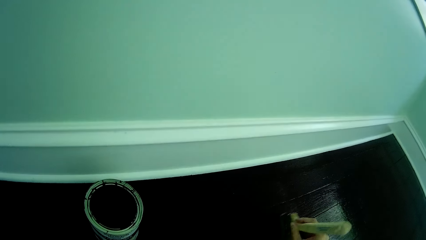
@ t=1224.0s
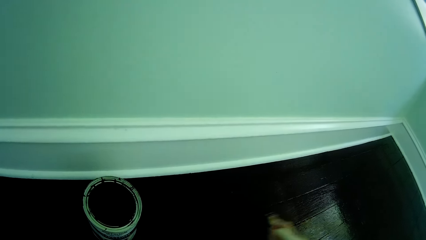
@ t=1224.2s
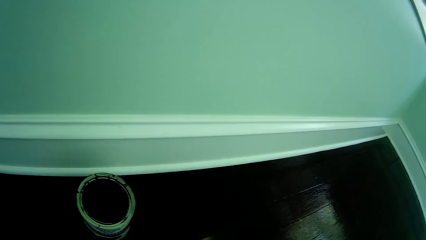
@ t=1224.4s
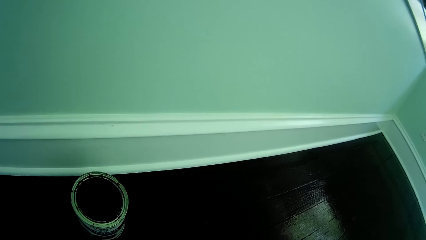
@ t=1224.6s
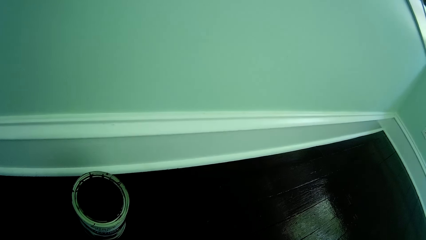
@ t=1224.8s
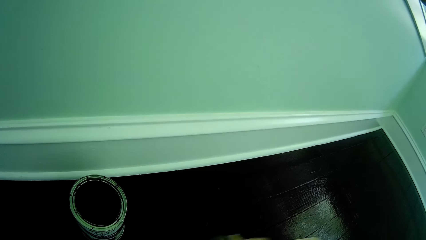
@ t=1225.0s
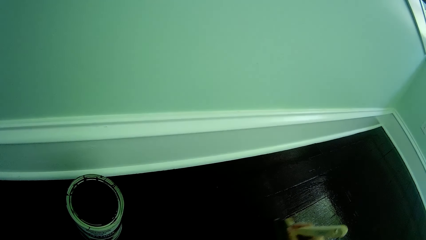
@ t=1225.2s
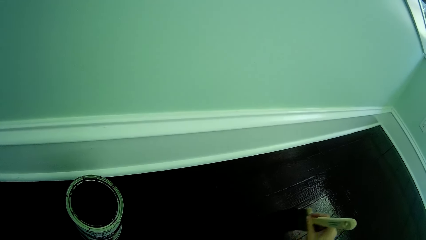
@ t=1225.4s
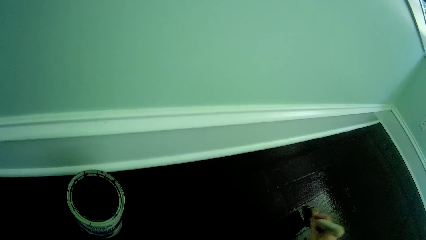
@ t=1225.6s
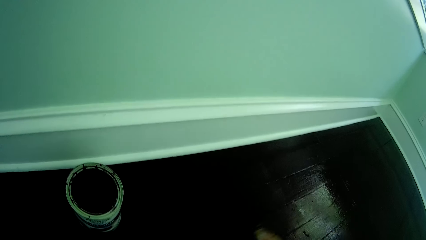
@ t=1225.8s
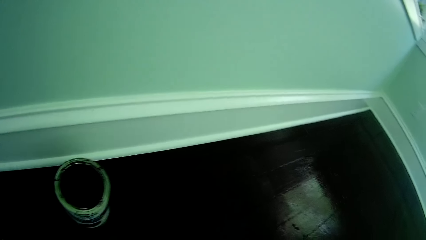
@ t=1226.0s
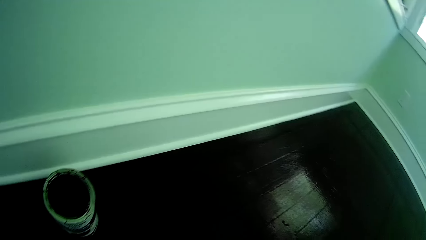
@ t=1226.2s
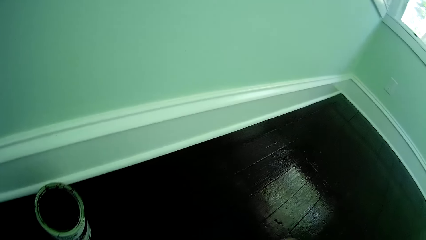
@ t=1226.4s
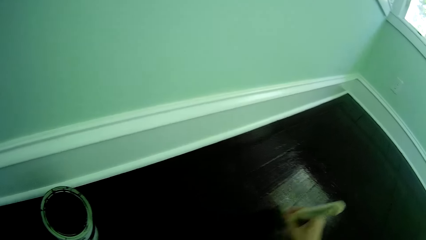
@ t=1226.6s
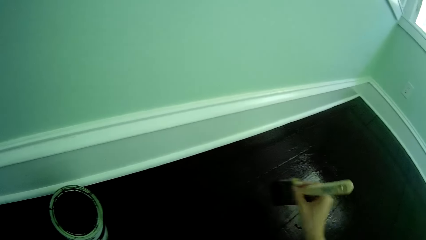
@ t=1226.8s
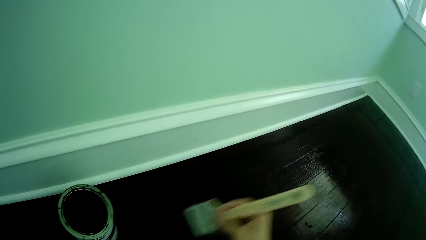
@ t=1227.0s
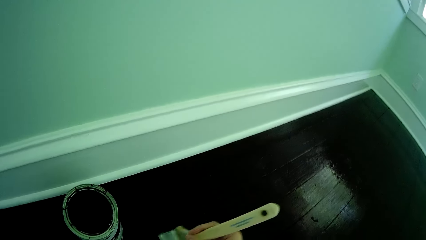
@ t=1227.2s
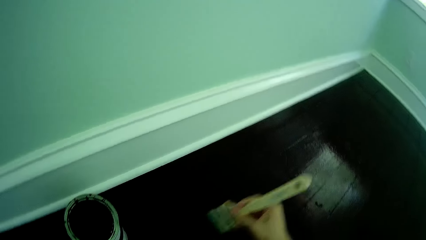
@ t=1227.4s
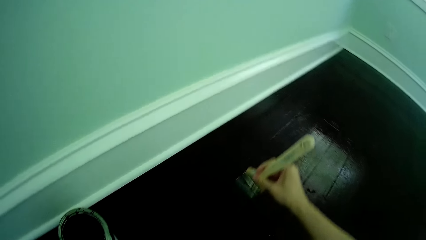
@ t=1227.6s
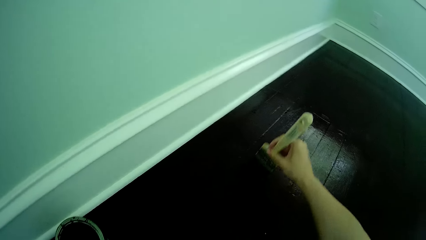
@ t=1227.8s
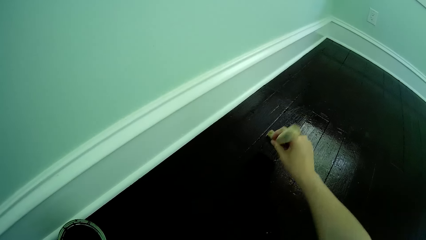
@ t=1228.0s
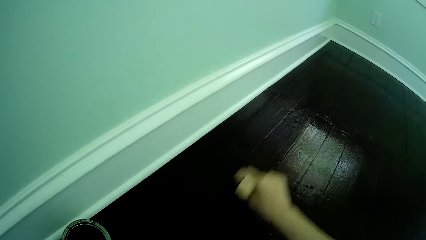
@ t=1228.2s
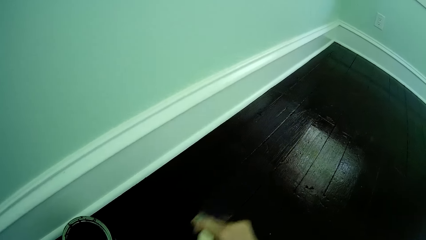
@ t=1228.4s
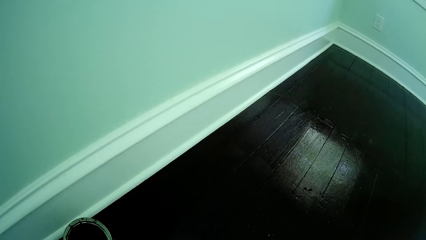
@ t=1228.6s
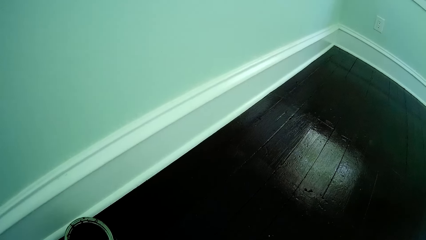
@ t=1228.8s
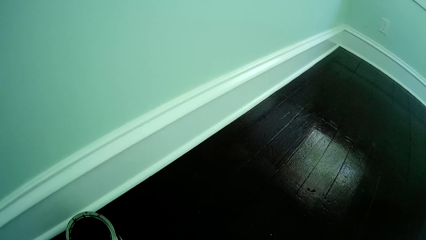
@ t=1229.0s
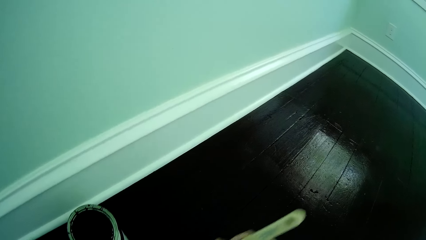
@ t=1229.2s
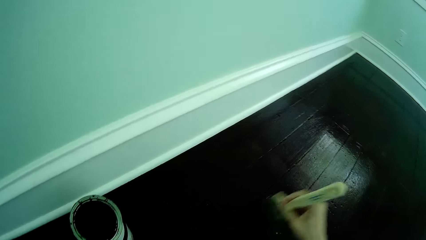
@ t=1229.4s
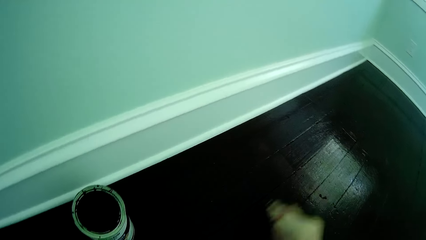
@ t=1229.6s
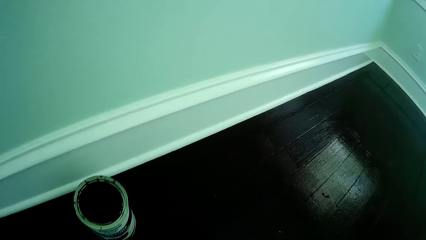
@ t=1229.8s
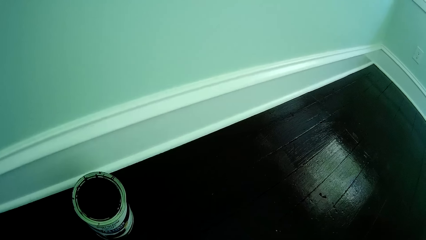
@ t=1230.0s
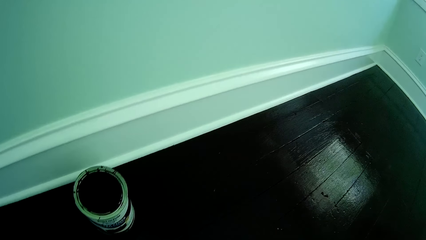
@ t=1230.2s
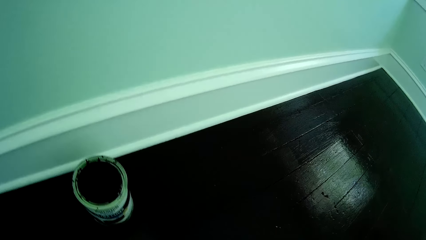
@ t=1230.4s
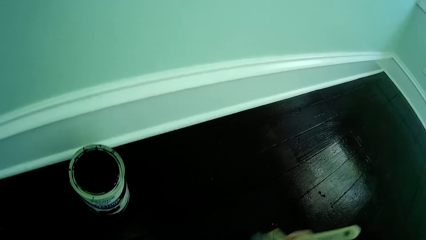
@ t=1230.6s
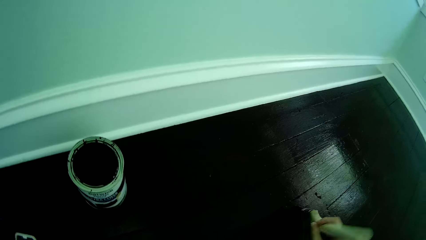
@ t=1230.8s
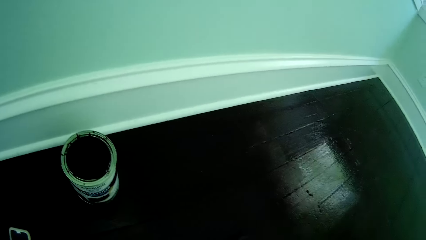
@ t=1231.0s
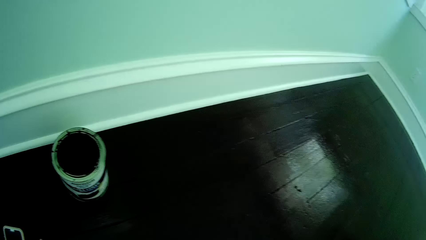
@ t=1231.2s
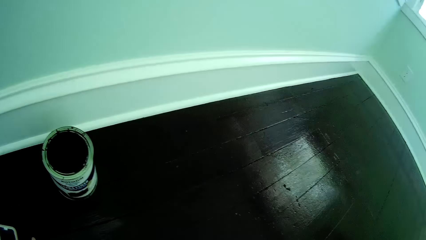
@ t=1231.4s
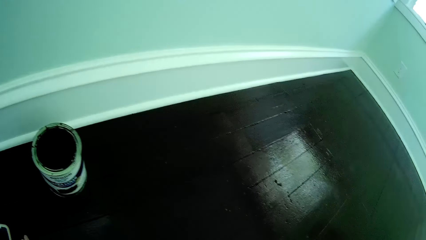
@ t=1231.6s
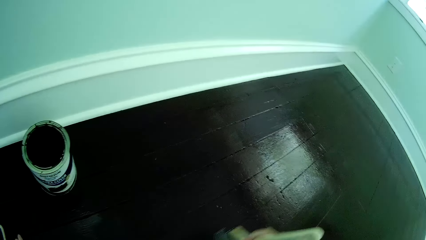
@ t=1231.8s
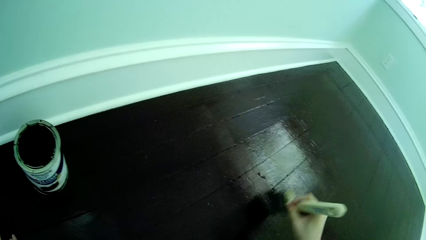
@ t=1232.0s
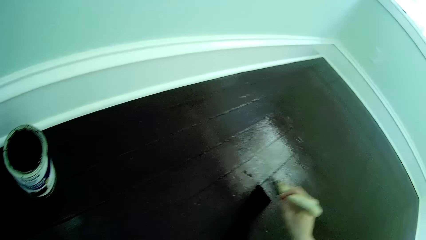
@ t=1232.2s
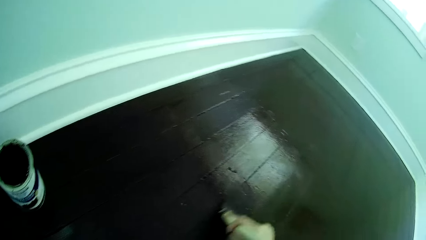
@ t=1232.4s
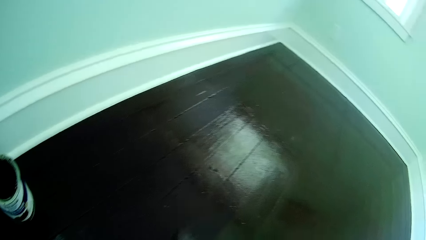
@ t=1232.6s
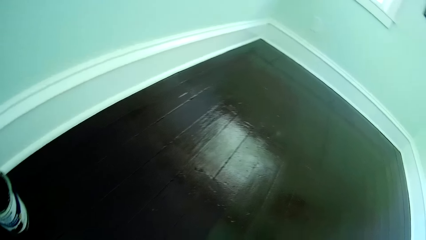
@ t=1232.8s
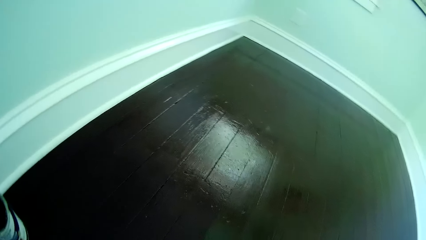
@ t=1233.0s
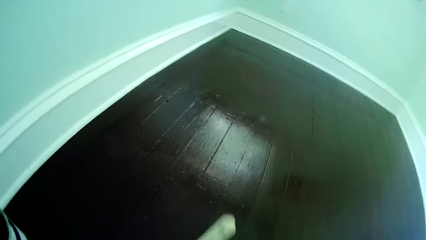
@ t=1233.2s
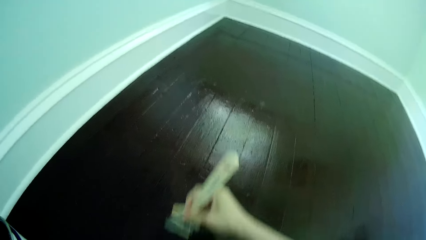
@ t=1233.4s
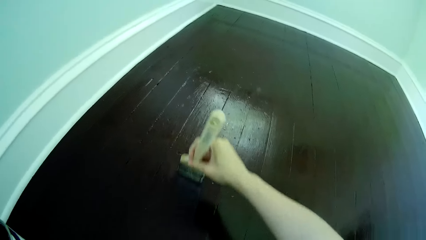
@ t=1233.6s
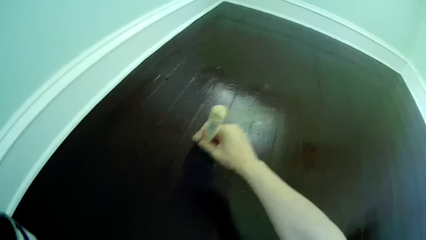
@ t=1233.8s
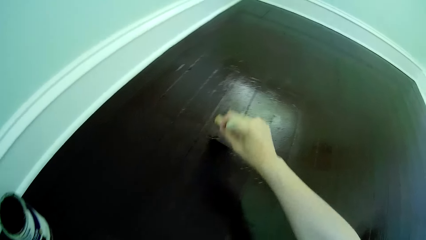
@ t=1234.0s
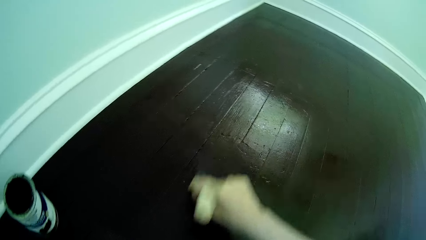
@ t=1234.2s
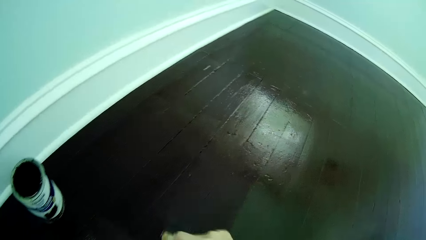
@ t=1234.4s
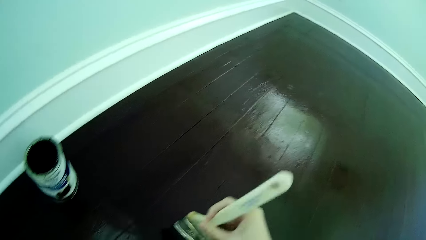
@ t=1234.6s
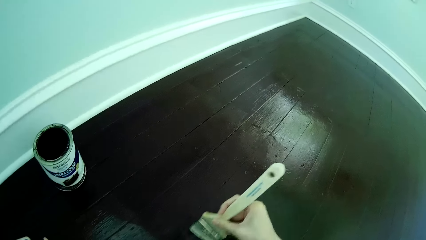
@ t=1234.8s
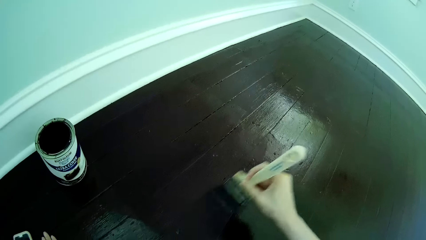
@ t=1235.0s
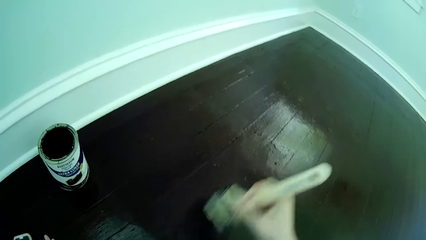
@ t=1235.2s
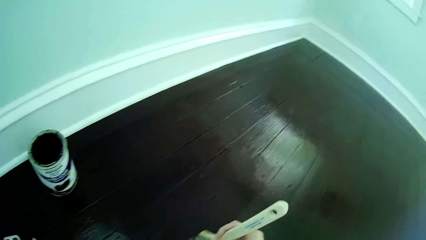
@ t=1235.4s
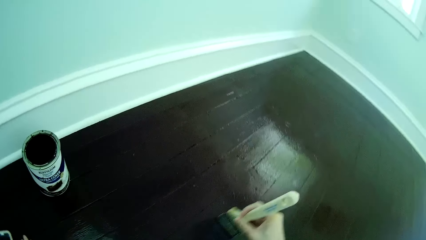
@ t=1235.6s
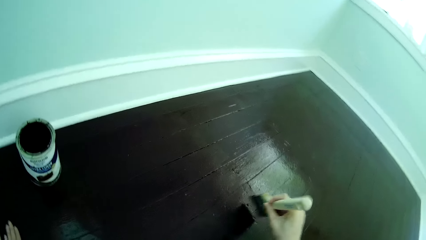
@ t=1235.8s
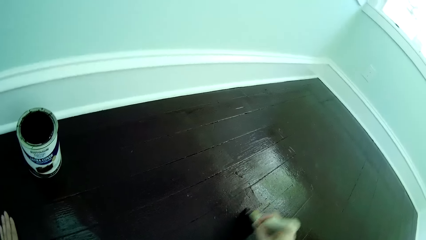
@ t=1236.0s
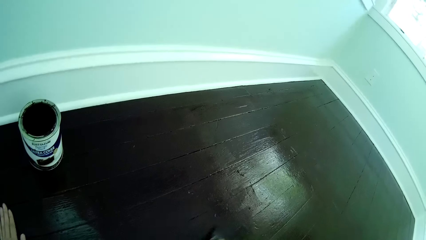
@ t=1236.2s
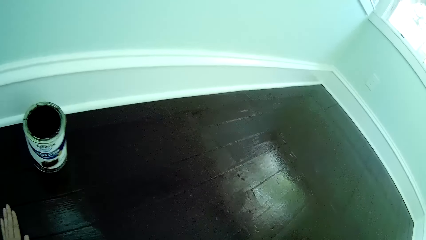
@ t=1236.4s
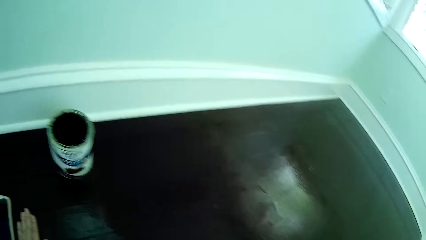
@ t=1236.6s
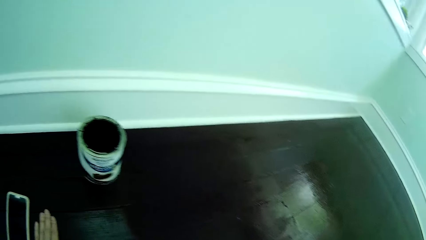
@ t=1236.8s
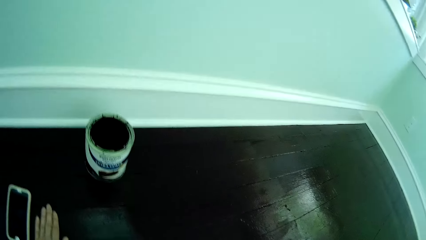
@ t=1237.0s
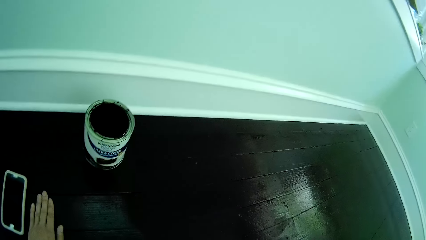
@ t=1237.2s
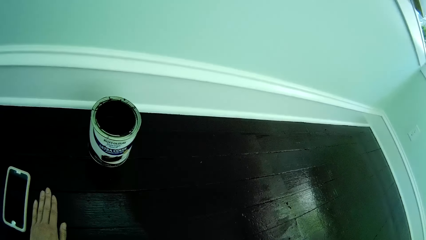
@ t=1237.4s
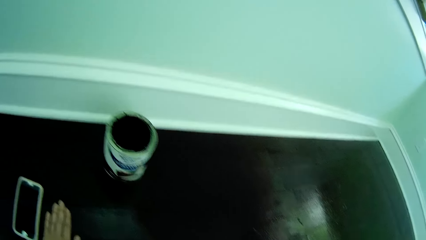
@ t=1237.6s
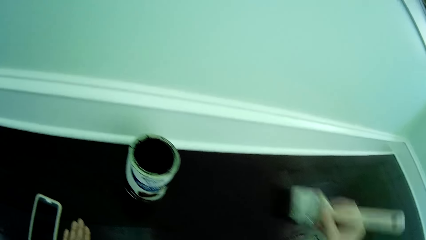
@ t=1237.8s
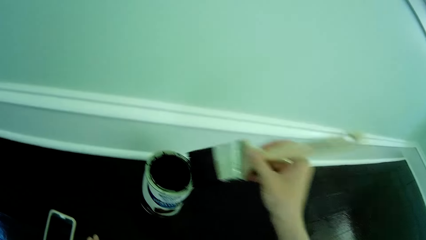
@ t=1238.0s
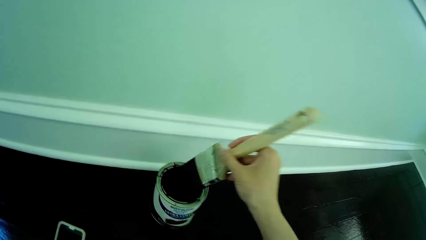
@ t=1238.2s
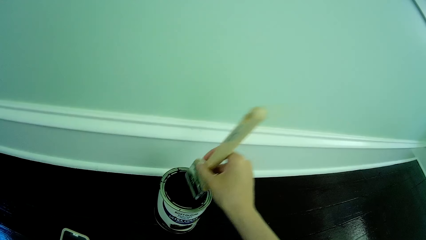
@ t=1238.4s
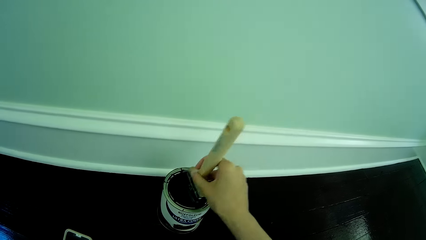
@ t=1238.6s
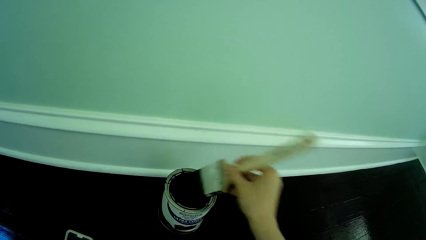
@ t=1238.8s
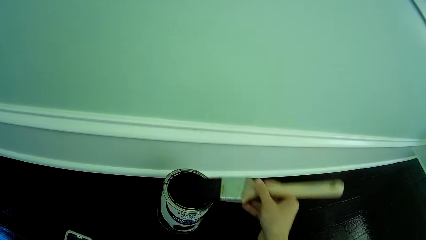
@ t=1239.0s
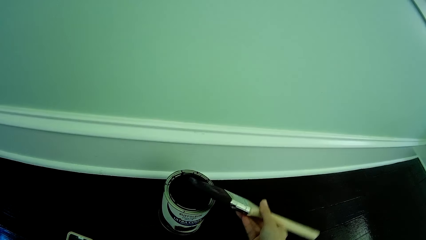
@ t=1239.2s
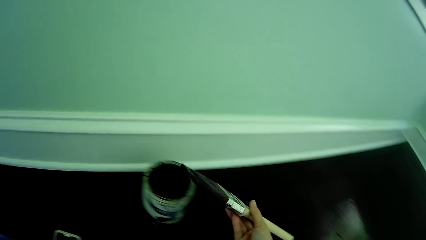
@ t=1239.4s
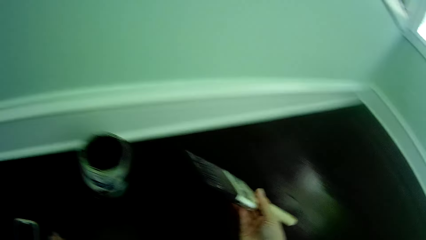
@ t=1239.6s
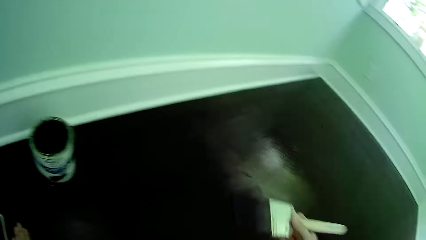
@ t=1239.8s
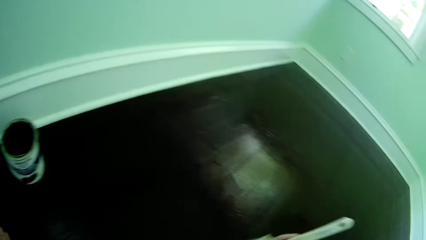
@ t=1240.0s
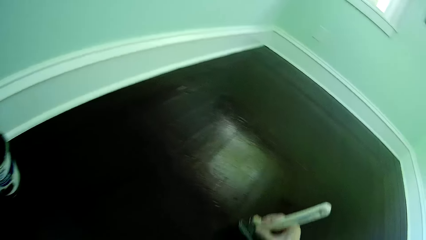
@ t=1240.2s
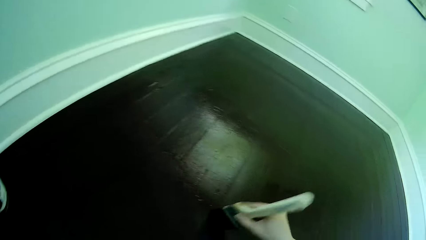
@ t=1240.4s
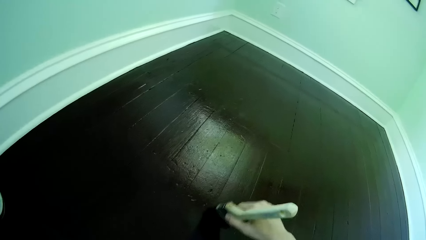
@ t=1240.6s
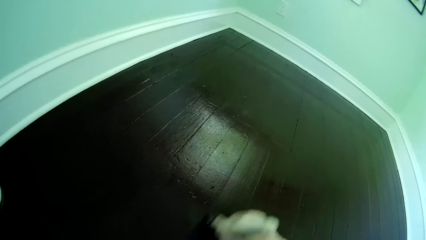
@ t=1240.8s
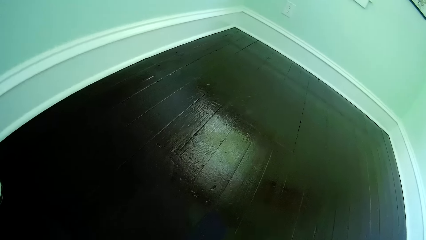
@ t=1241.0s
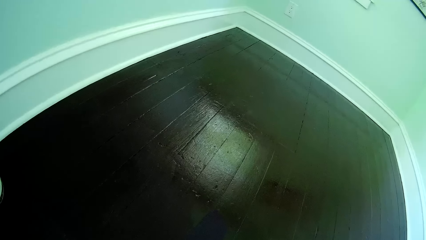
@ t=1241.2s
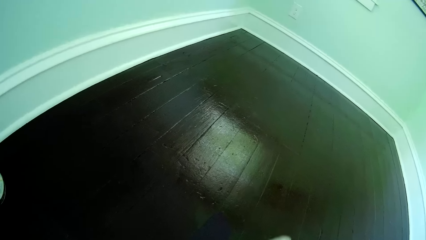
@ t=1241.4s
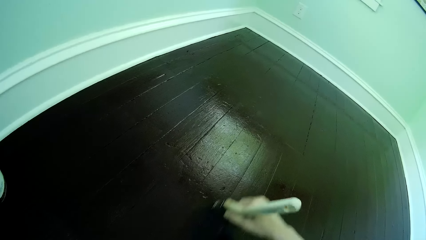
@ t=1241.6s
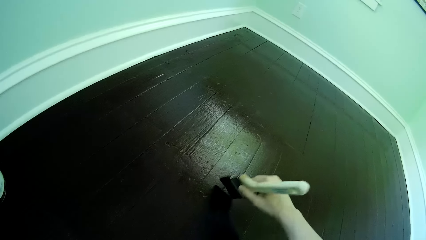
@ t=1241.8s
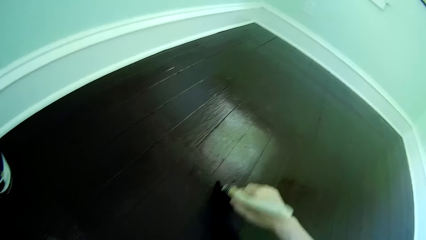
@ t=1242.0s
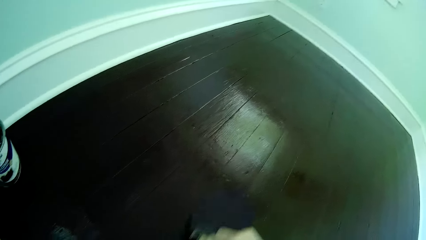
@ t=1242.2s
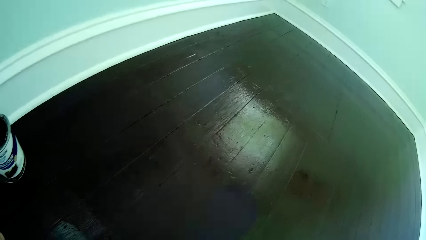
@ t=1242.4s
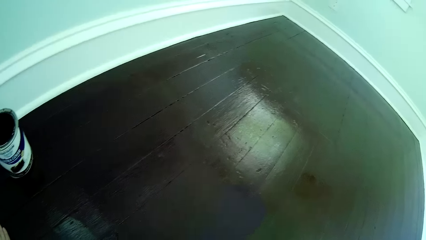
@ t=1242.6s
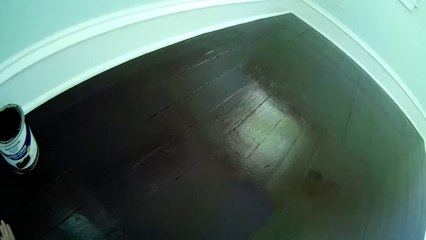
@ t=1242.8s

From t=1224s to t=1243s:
The camera wearer dips the brush in his right hand into the can of rust paint on the apartment floor. He removes the brush in his right hand from the can of rust paint. He paints the apartment floor with the brush in his right hand.
